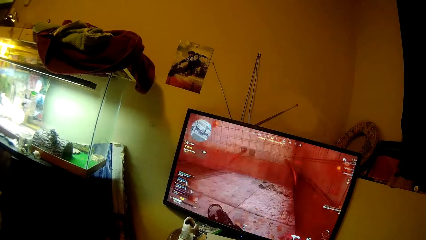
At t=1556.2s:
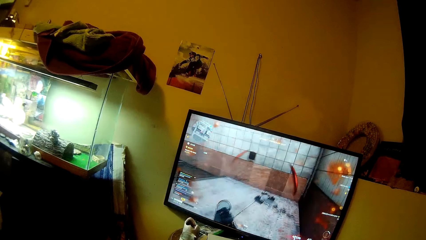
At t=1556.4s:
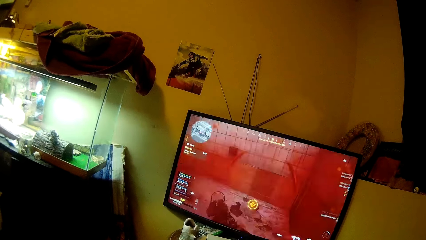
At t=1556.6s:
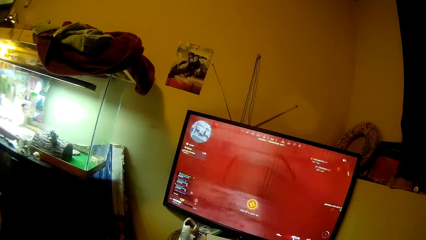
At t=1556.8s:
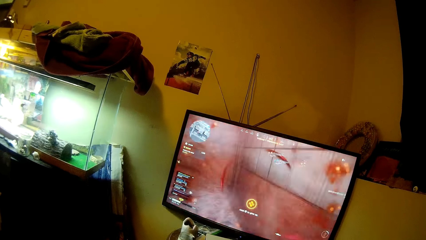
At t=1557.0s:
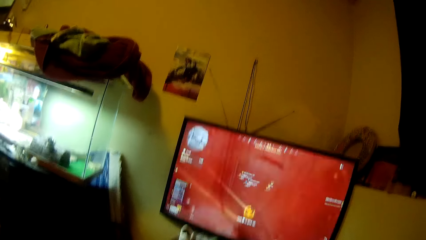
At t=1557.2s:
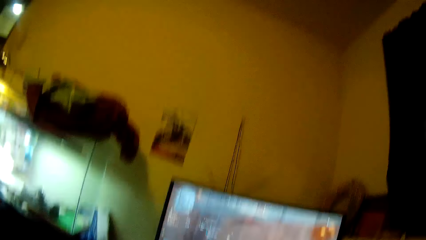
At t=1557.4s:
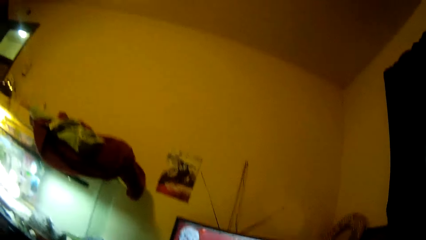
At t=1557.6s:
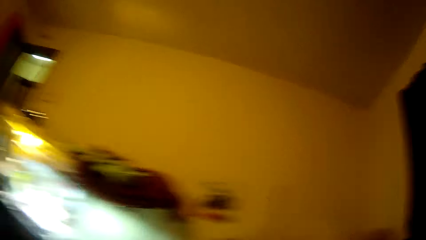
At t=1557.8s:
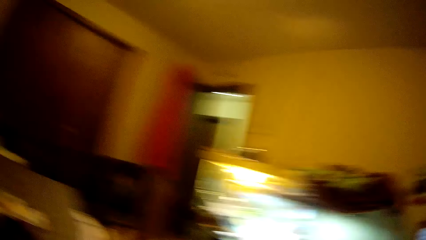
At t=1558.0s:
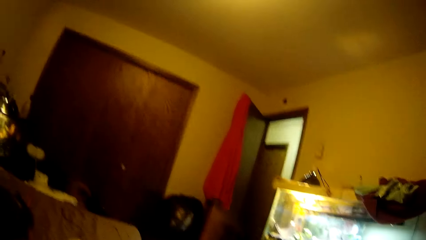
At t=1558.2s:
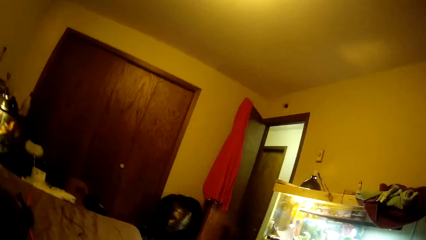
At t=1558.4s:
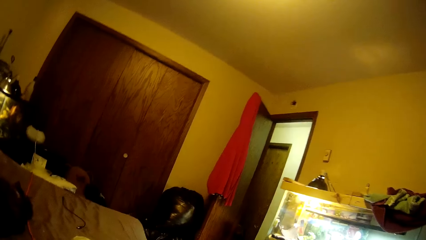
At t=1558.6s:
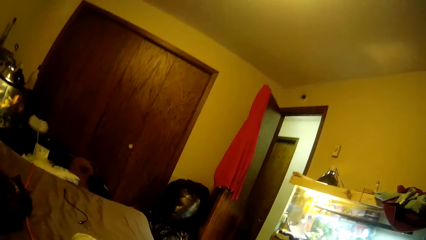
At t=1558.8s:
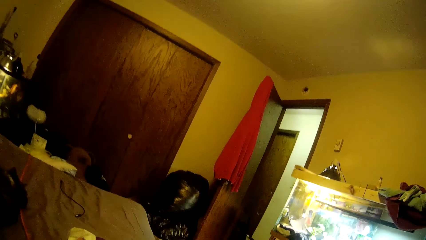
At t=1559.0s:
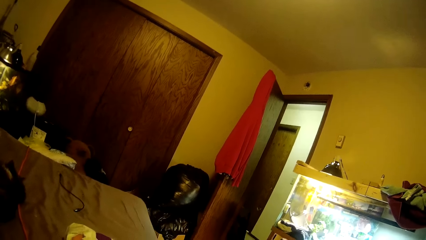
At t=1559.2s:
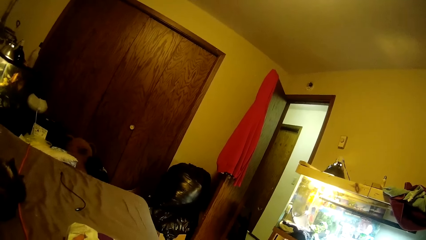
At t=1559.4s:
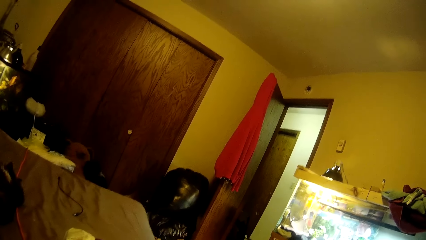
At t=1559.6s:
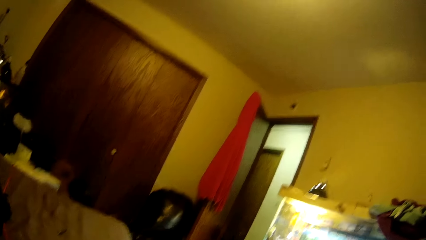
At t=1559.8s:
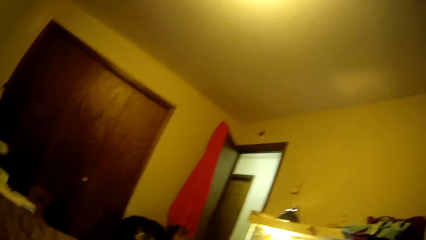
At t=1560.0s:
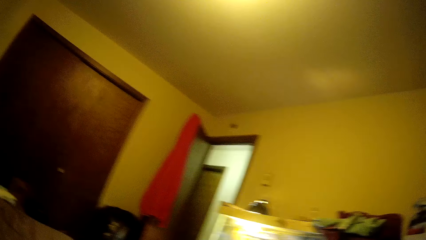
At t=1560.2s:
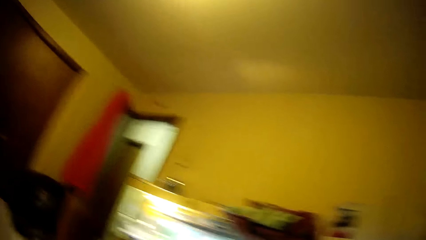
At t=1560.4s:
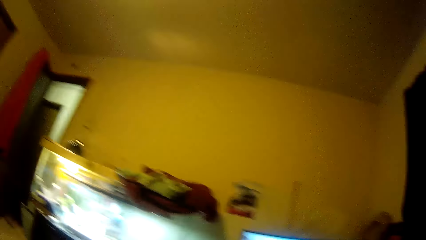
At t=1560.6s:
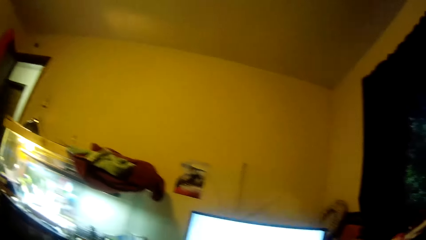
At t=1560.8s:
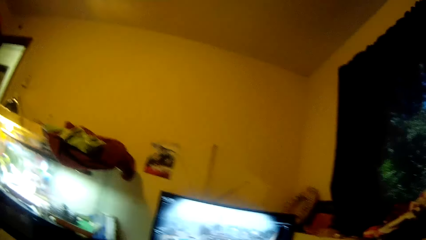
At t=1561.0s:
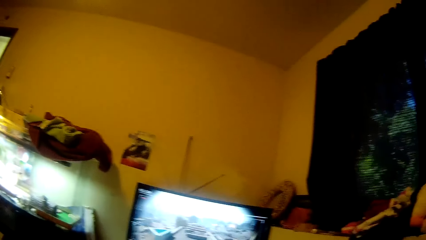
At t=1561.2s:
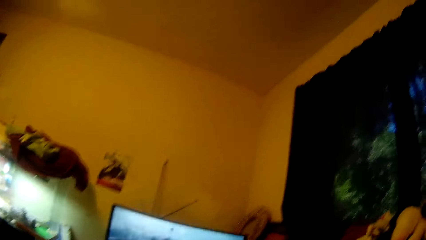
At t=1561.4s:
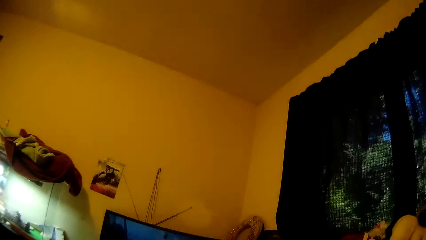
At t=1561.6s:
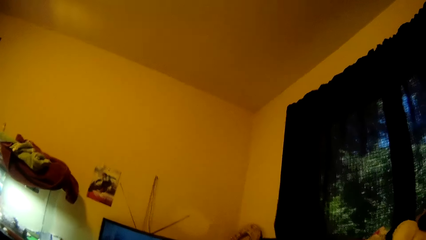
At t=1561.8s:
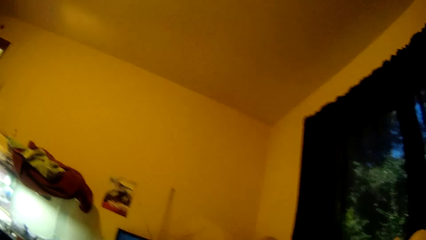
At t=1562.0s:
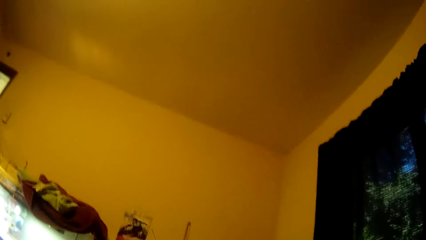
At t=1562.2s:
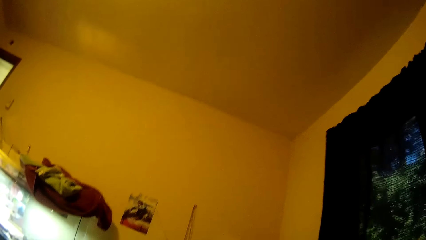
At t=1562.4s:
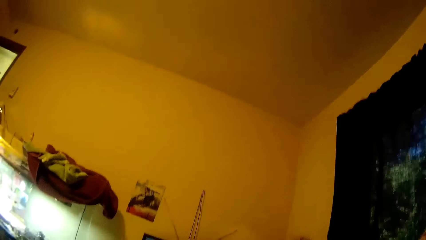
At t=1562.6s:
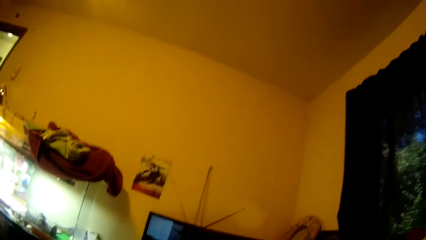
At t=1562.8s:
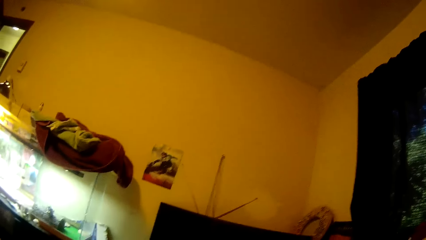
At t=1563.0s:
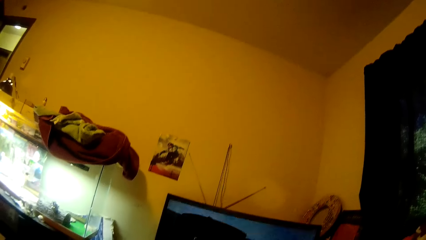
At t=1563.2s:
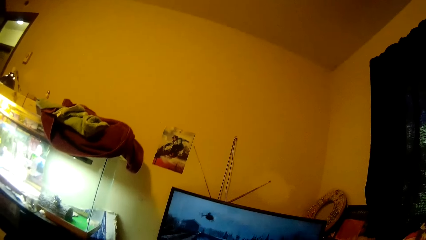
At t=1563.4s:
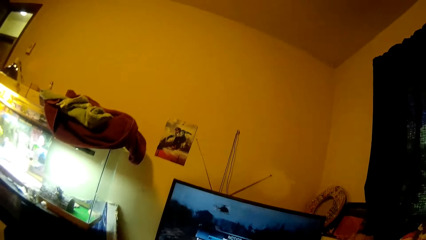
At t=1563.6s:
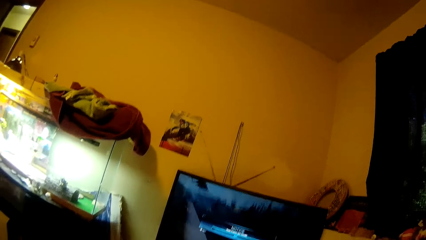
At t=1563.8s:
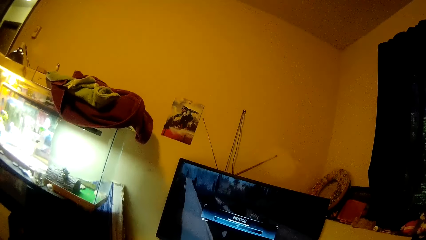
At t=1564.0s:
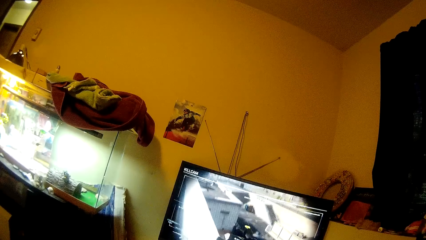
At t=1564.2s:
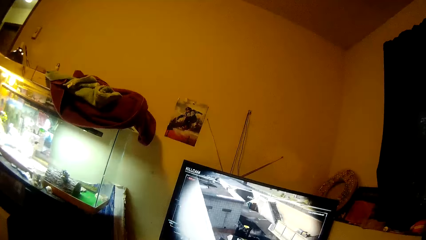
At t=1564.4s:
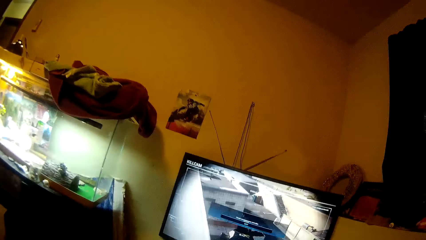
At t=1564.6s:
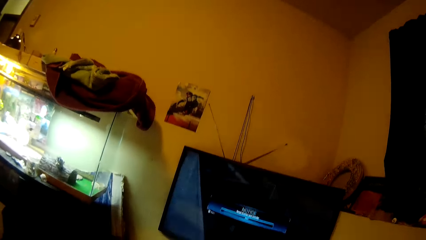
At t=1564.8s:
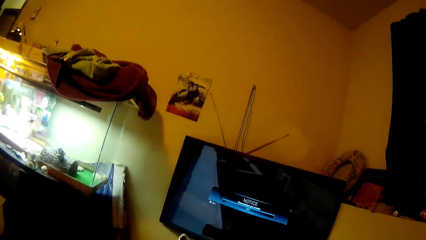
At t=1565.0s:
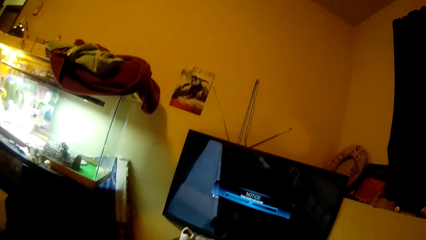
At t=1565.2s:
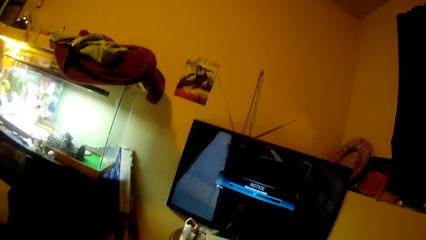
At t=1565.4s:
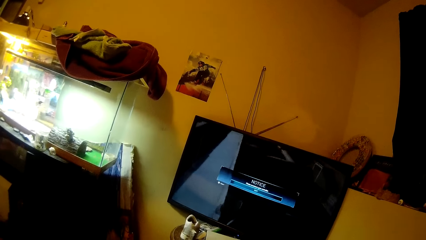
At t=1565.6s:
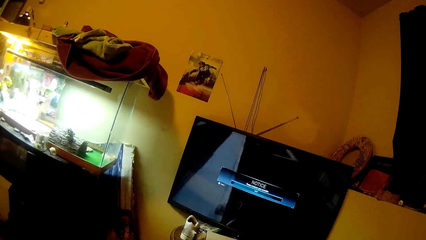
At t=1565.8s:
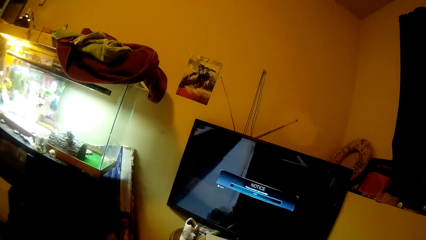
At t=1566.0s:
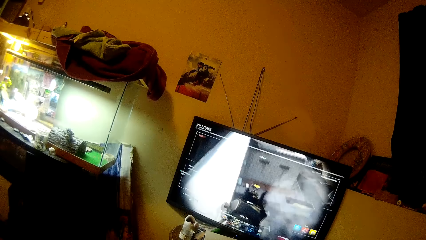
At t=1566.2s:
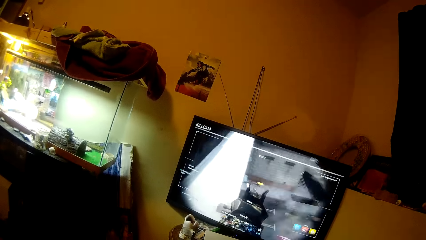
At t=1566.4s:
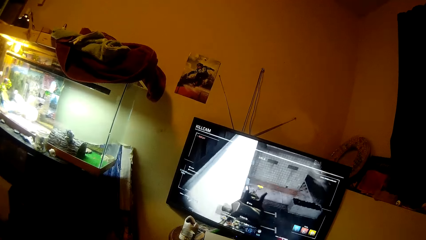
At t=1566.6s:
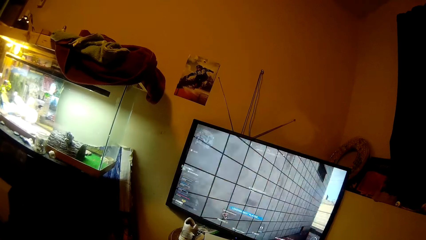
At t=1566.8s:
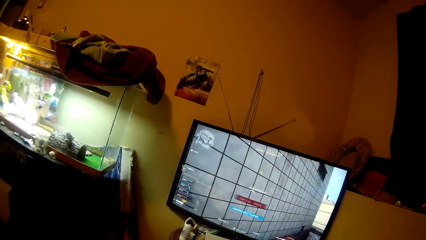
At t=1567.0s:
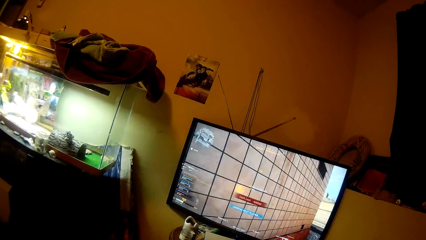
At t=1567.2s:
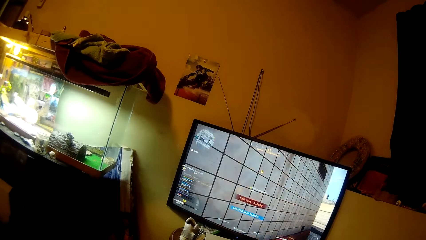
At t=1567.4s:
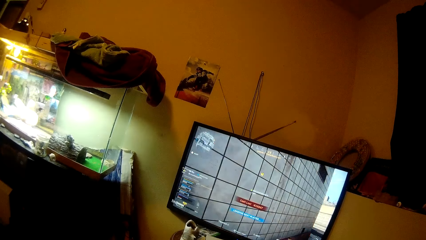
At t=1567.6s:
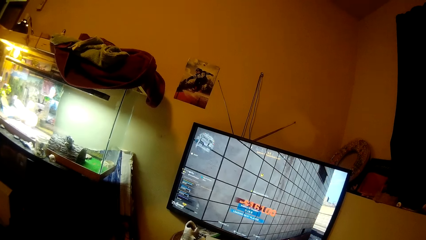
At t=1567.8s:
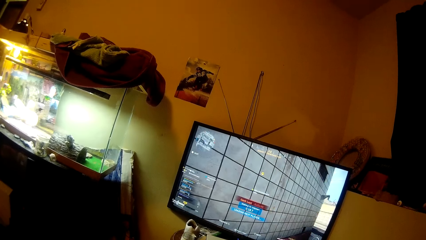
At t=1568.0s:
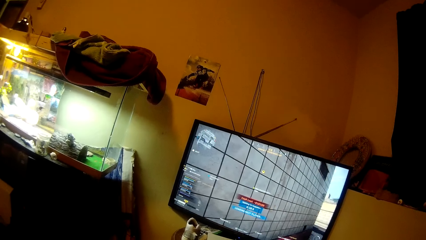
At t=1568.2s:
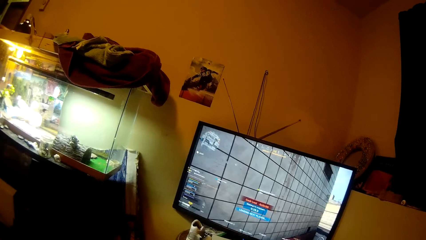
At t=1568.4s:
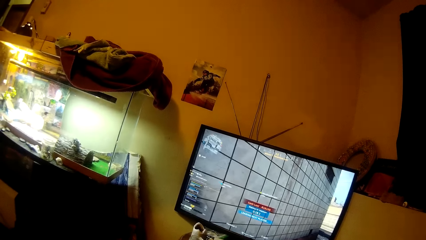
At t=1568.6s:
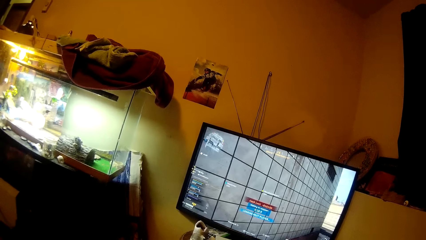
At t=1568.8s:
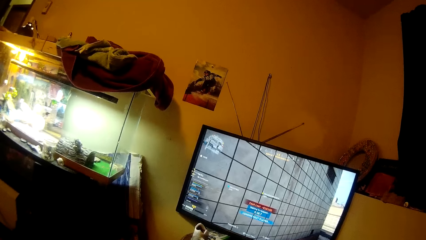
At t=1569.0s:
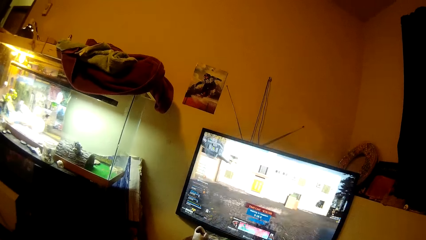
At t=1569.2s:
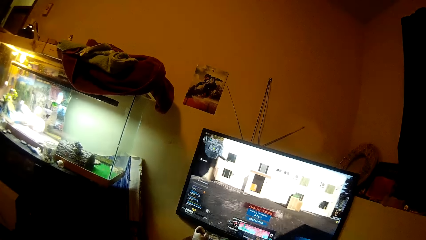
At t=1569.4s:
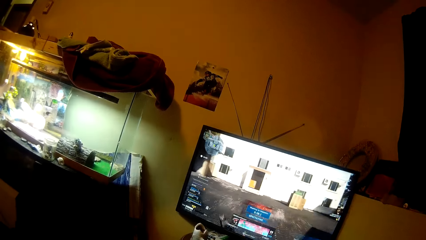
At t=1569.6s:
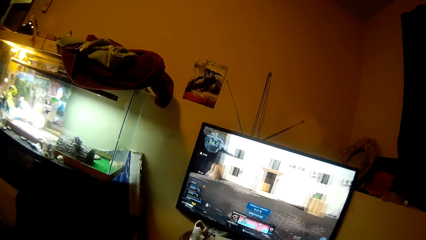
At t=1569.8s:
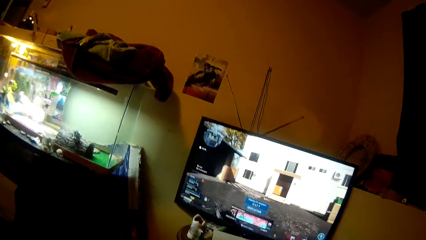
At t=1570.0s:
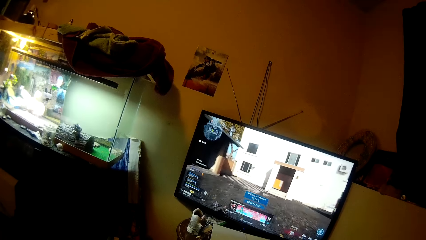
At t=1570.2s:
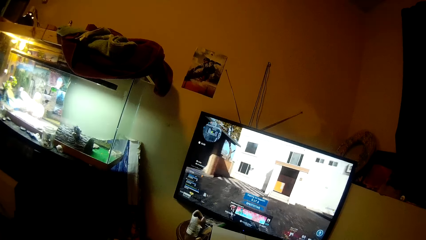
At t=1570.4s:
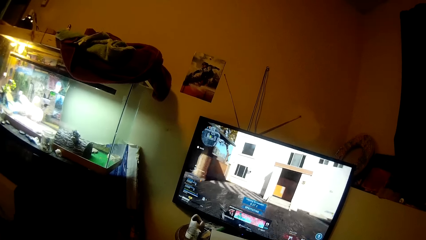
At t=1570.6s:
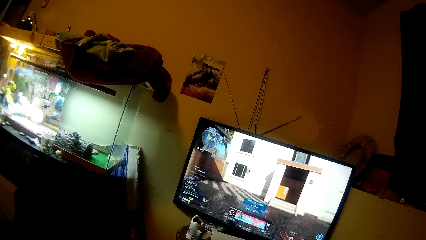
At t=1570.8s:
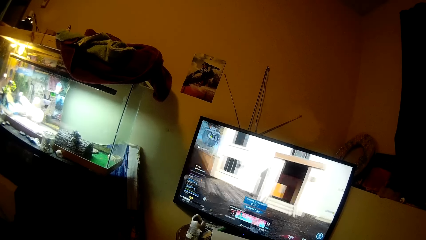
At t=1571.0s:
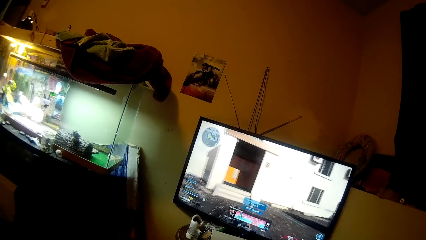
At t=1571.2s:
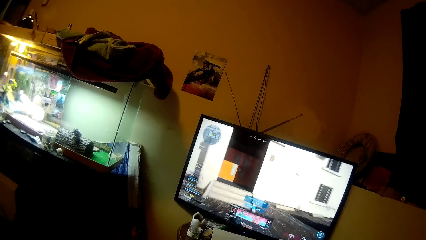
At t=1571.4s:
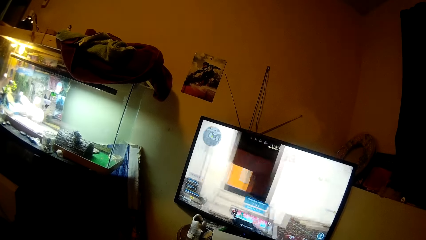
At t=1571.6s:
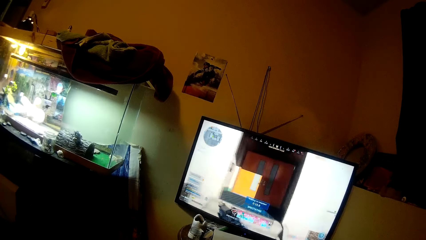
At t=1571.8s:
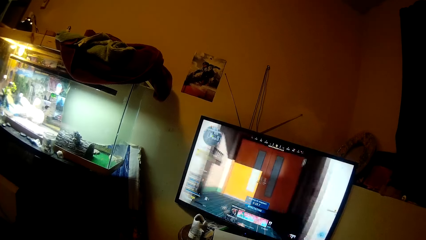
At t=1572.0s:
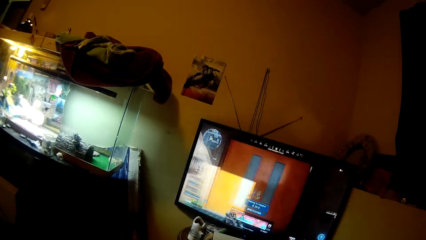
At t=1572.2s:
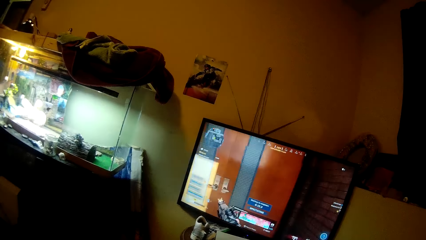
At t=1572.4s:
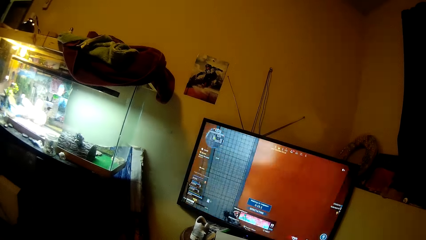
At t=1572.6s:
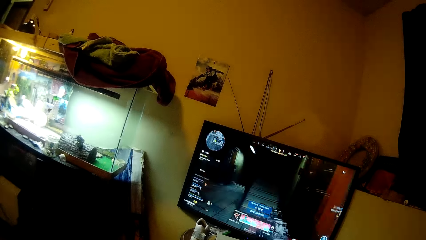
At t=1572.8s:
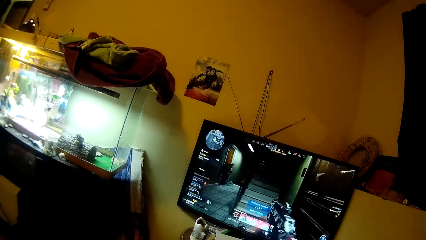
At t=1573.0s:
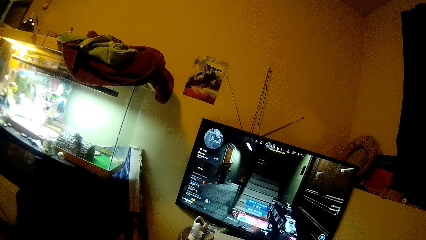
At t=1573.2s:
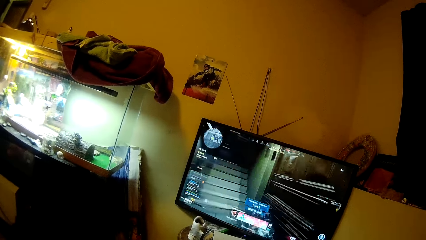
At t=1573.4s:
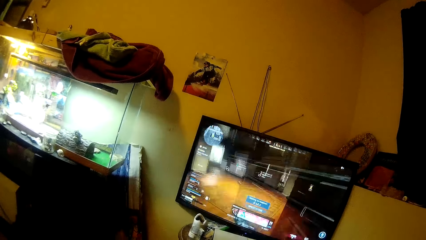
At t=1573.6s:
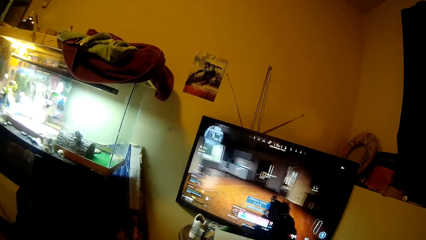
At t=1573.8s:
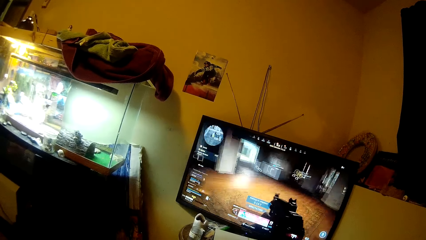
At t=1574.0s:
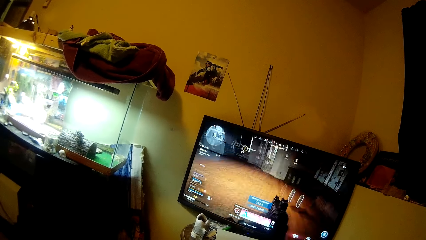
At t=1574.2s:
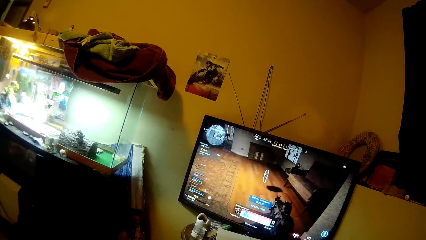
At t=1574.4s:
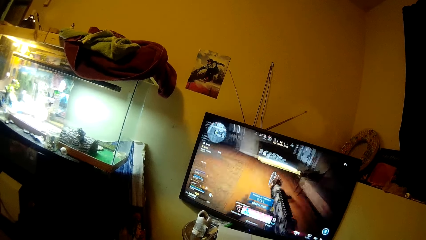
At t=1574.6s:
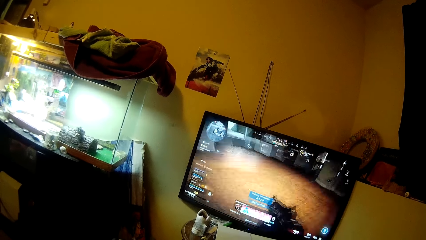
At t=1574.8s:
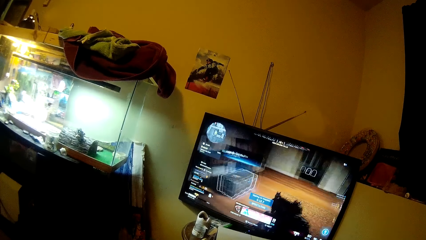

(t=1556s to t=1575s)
The camera wearer converses. They turn around. They play a video game.
